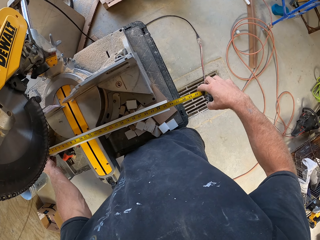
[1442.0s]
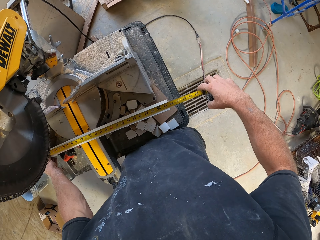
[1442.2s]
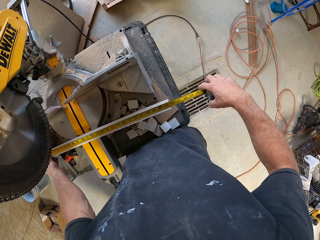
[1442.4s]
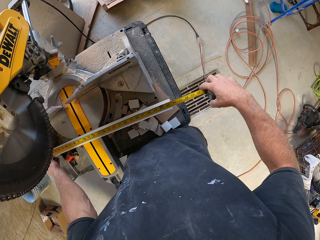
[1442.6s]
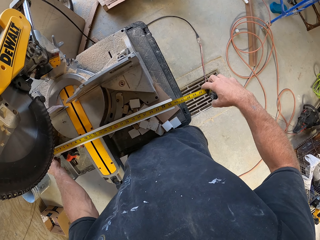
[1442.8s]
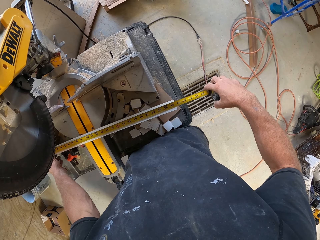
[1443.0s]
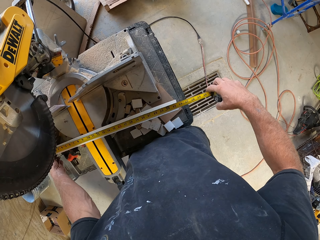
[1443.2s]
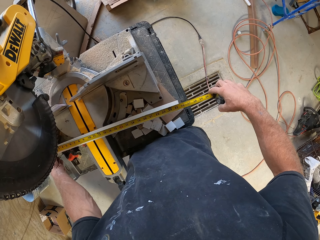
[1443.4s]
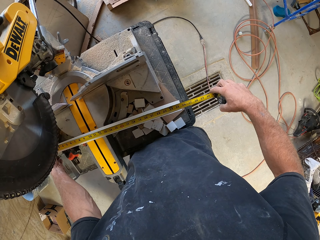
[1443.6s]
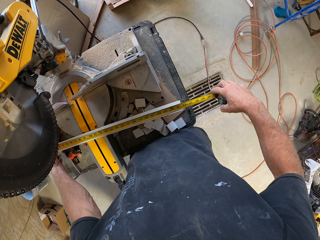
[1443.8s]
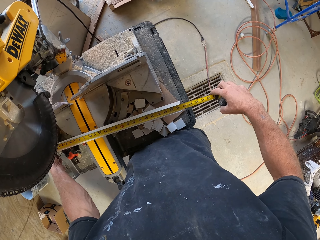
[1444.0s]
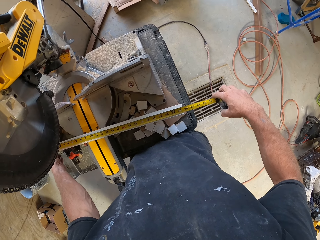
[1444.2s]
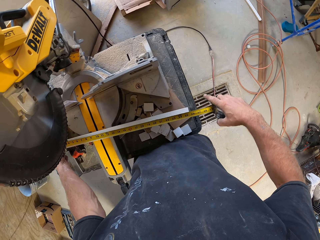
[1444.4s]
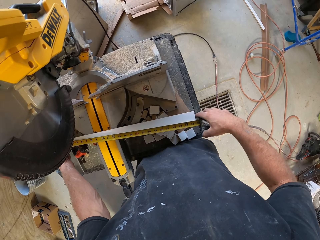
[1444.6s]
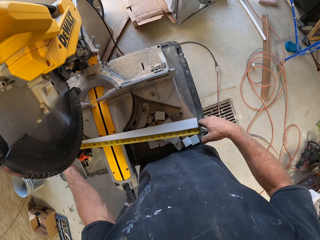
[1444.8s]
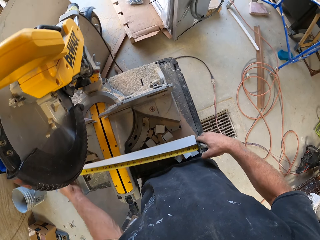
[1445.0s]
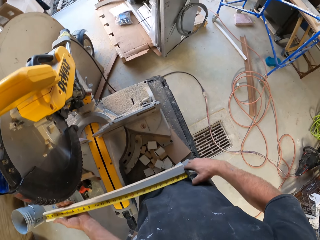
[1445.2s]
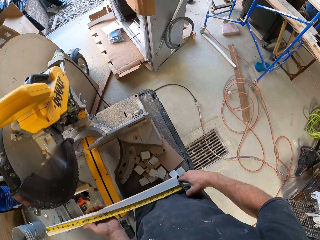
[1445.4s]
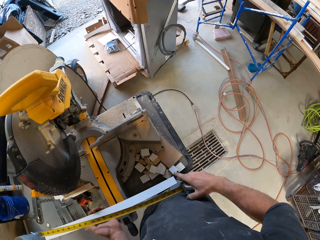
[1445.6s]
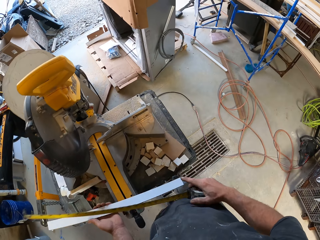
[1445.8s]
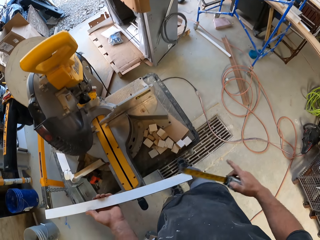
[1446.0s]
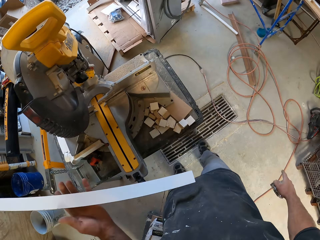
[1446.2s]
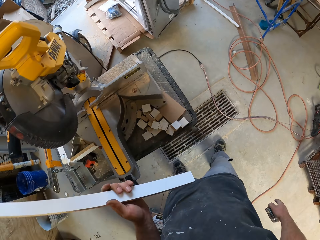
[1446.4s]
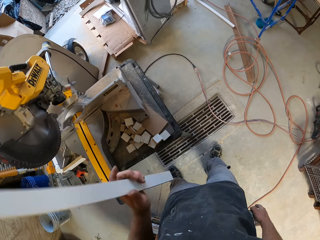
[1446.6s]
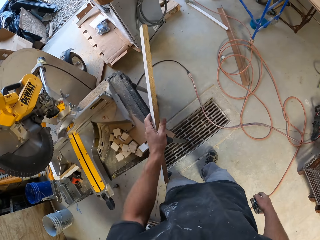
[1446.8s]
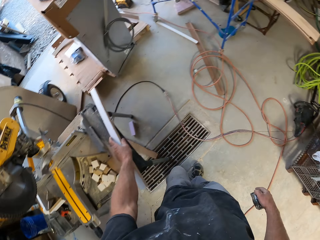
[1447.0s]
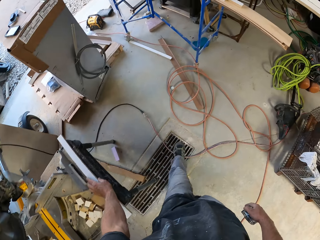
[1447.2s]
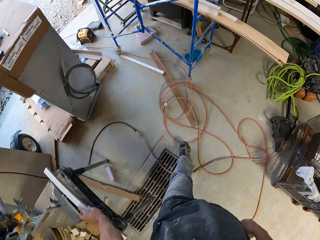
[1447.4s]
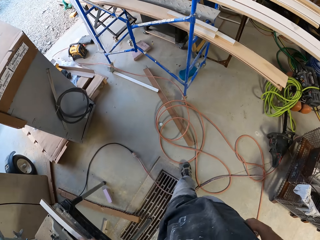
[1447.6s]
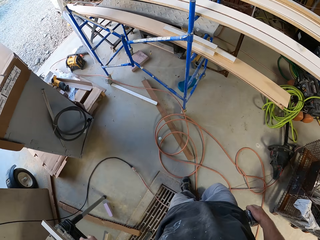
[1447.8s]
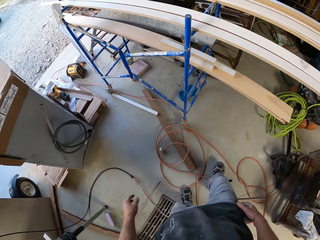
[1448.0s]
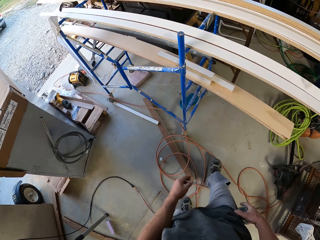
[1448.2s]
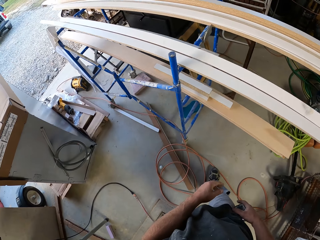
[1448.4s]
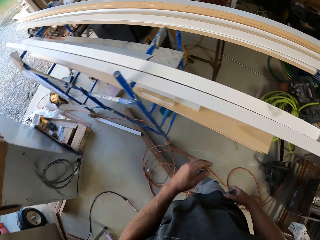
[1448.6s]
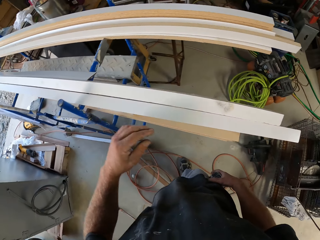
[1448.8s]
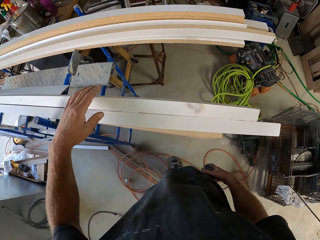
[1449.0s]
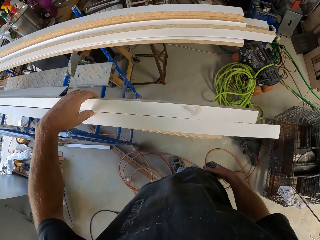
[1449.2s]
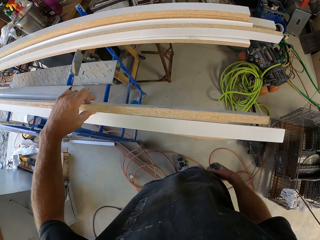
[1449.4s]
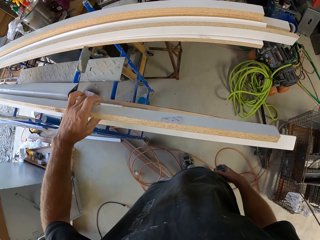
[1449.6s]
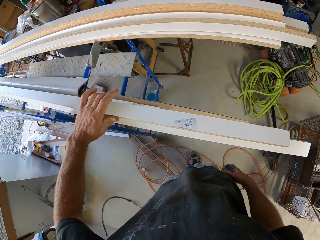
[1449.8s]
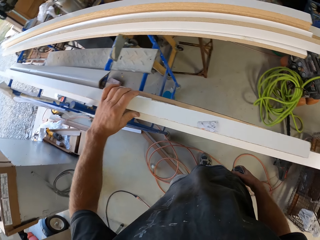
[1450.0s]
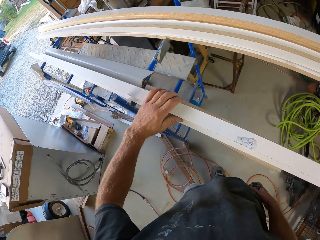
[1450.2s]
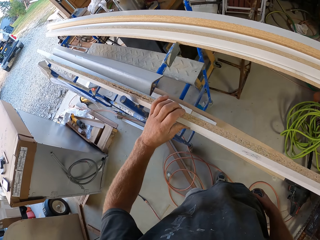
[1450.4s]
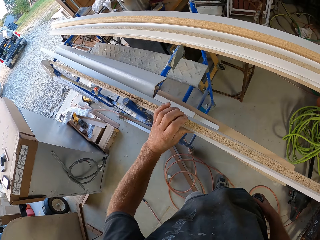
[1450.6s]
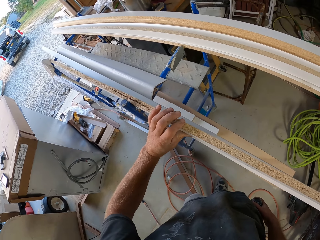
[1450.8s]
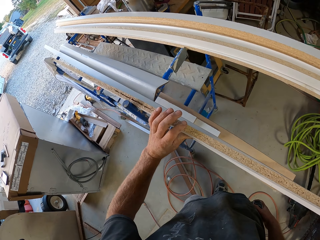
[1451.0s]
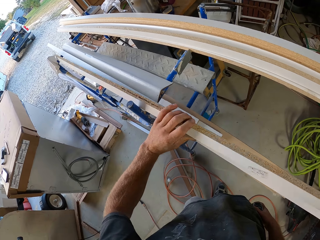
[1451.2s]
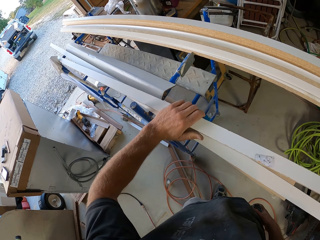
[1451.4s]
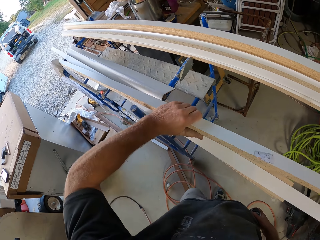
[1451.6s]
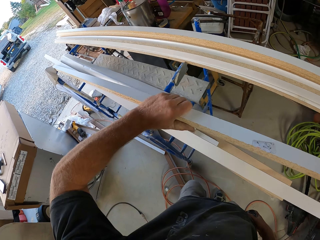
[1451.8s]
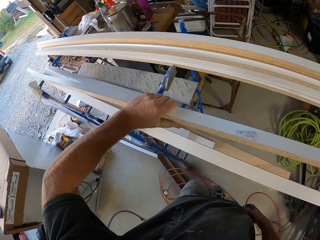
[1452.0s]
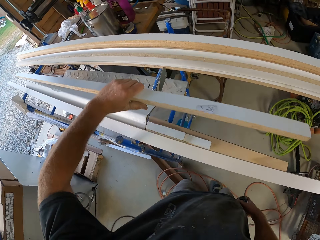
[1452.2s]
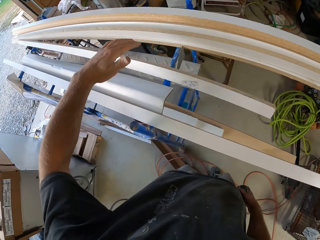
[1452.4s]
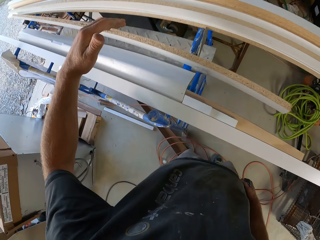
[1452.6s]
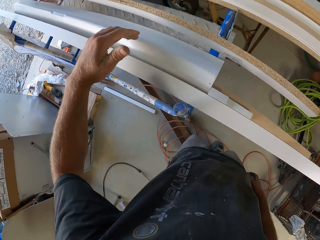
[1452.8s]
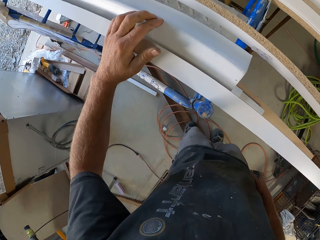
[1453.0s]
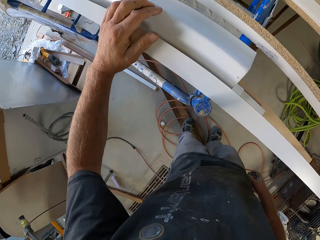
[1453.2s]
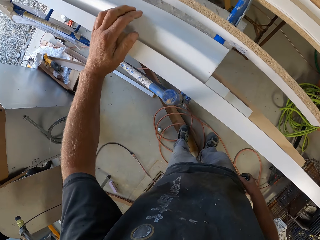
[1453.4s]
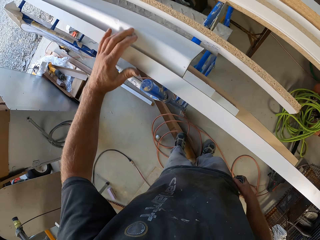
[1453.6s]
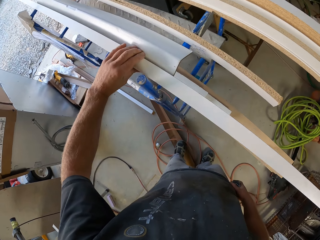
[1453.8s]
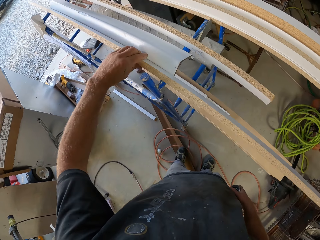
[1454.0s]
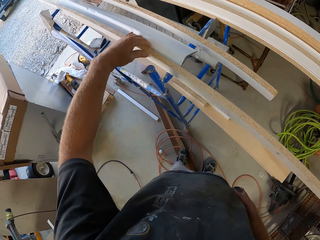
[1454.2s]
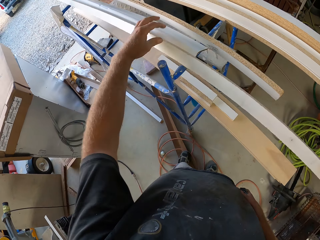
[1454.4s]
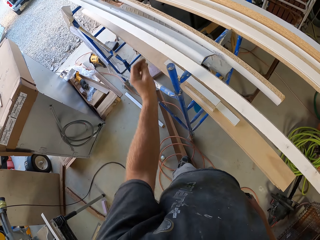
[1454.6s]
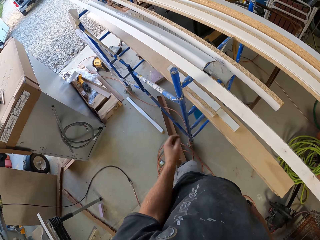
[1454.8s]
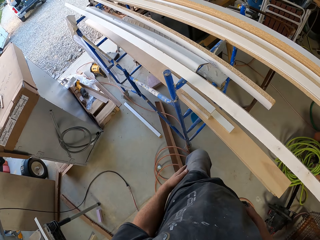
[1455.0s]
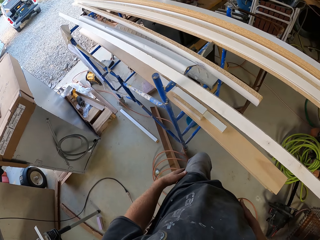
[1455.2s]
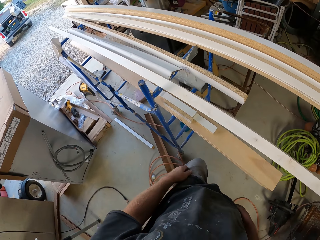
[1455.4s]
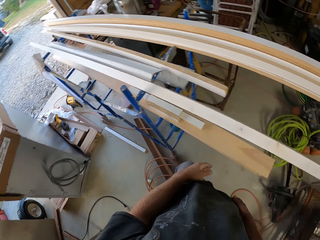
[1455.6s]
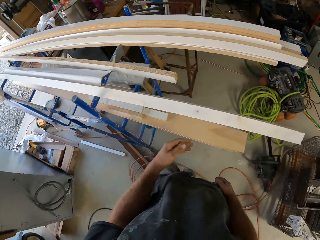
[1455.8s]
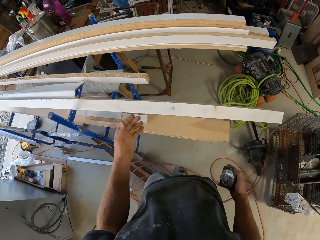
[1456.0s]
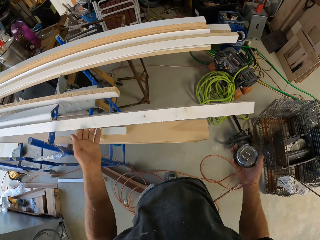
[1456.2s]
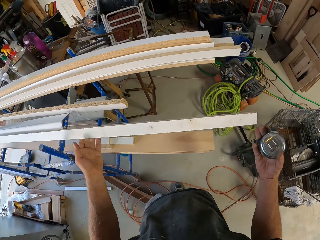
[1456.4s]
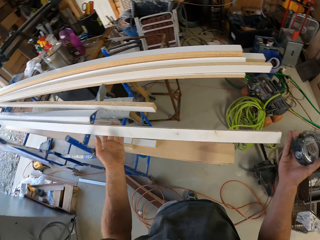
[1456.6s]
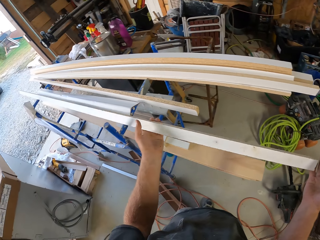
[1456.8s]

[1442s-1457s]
The camera wearer adjusts the piece of wood. He picks up the piece of wood and folds the tape measure. He puts the piece of wood on the wood cutter machine and walks across the workshop. He picks up a piece of wood. He looks at the piece of wood. He moves the piece of wood. He moves the piece of wood again. He touches his thigh. He picks up a piece of wood.

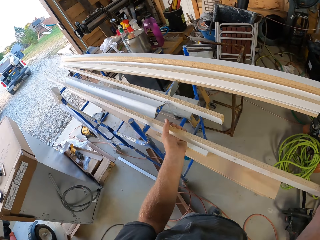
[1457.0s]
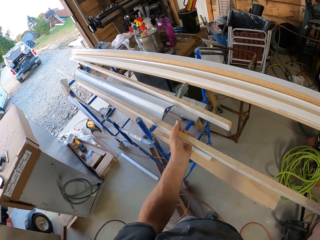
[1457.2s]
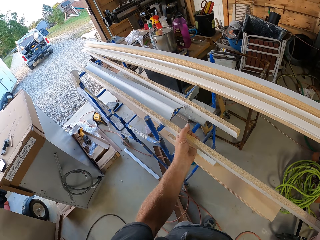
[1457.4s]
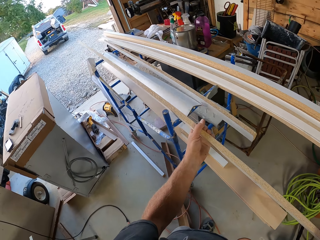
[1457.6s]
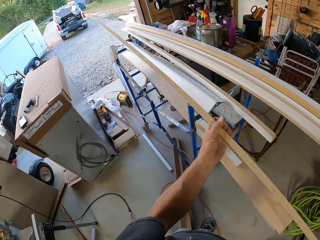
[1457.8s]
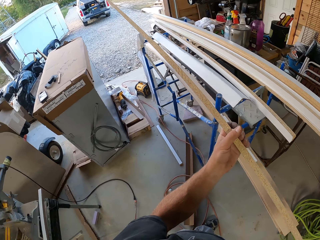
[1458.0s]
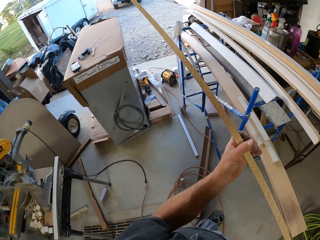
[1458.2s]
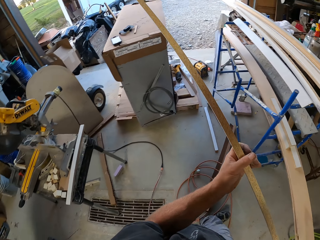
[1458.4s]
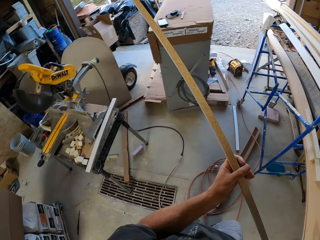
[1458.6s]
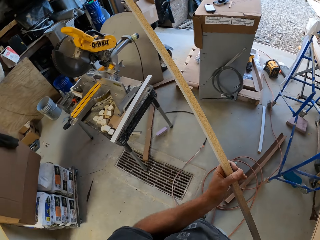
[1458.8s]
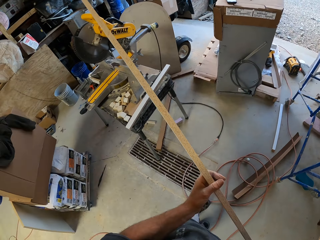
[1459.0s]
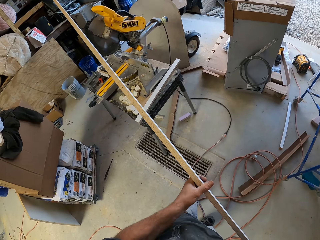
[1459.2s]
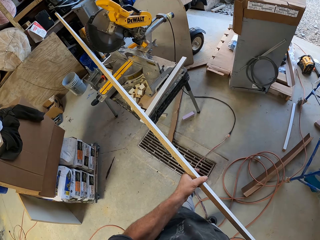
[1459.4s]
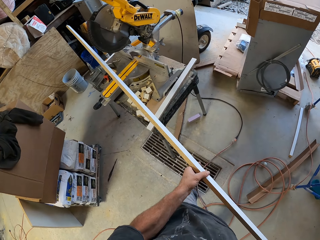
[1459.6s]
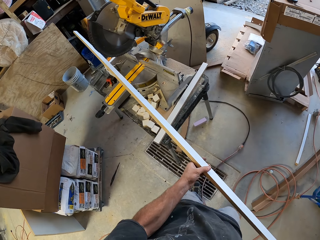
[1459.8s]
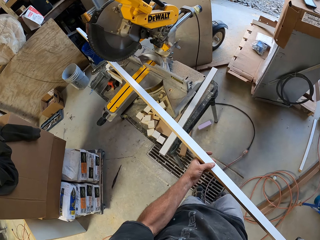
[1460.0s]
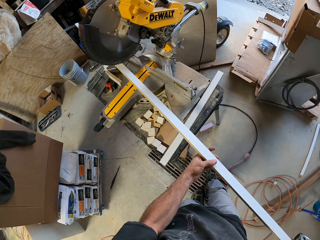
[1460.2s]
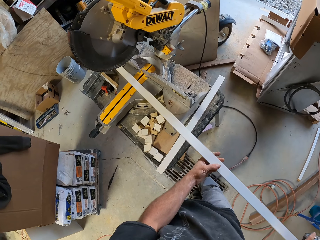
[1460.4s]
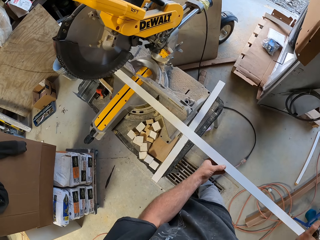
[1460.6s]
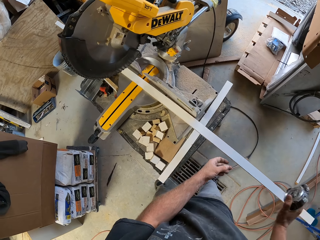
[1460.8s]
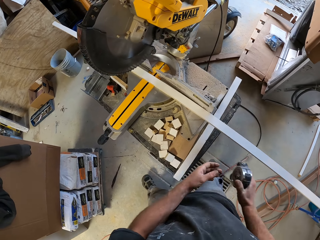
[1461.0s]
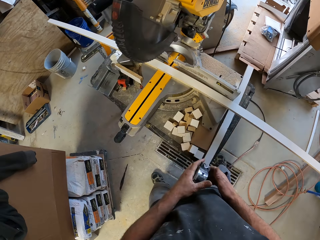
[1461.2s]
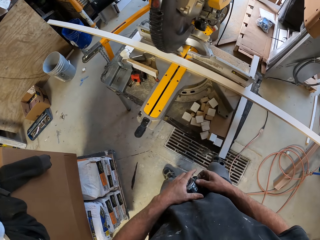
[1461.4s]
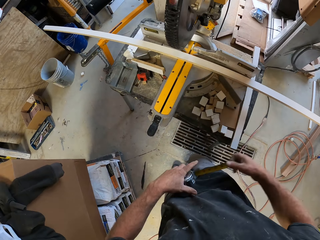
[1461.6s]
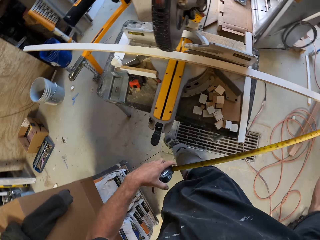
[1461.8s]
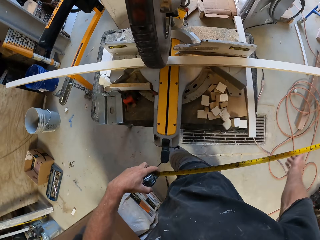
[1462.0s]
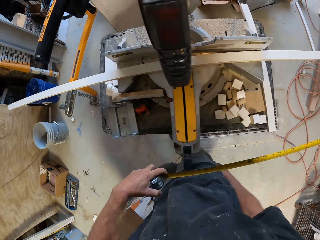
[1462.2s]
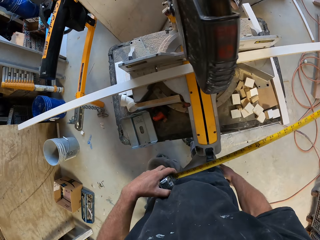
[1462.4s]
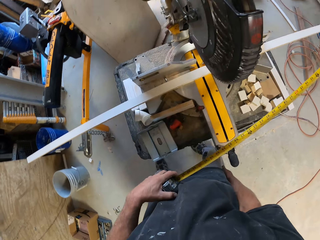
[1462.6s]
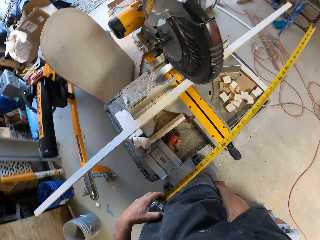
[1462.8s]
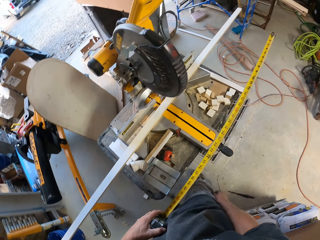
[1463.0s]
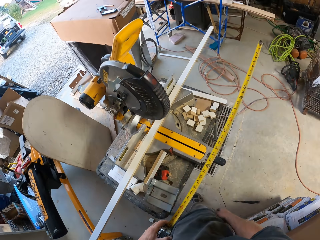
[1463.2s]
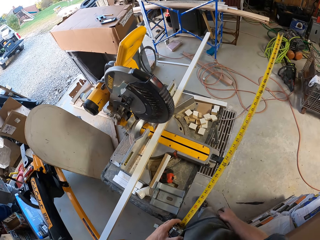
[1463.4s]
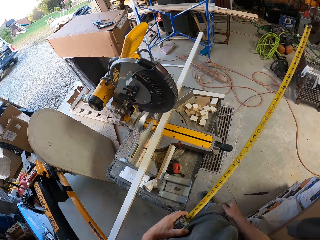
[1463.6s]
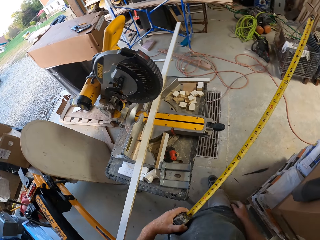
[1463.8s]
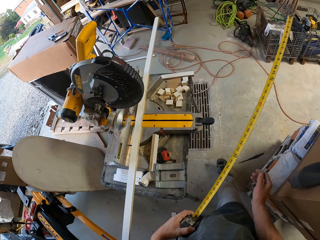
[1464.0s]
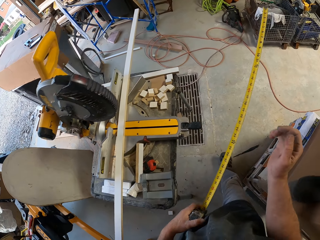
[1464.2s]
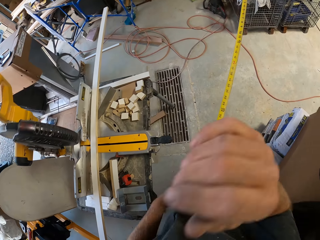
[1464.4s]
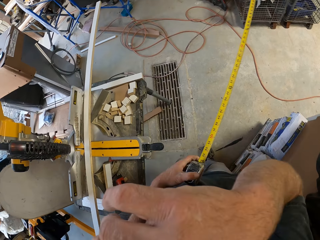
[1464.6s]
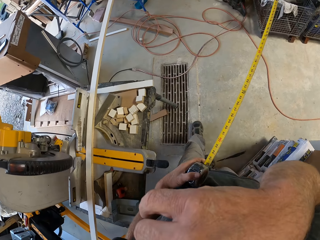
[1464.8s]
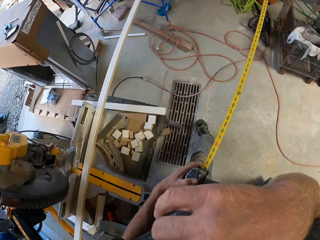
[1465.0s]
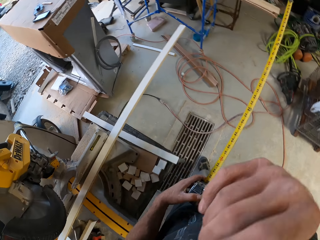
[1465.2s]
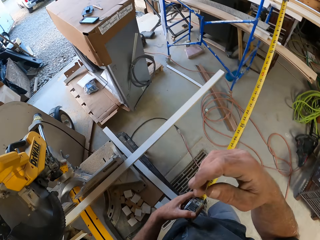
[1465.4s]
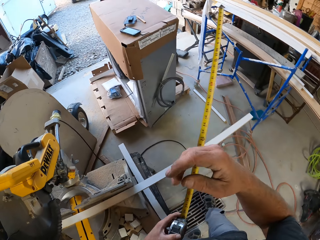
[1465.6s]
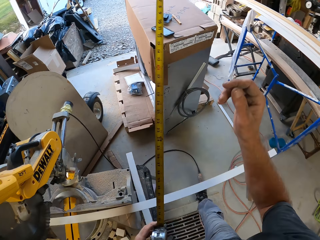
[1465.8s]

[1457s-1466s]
The camera wearer moves in the workshop. He puts the piece of wood on the wood cutter machine. He spreads out the tape measure. He touches part of his body. He walks across the workshop. He touches part of his body again.
